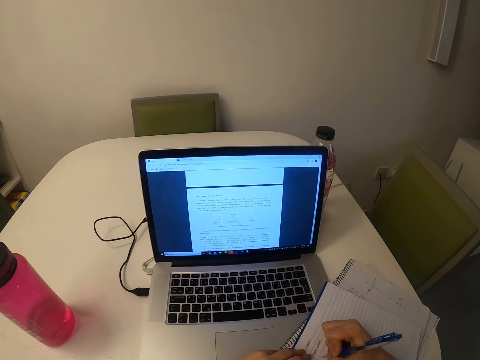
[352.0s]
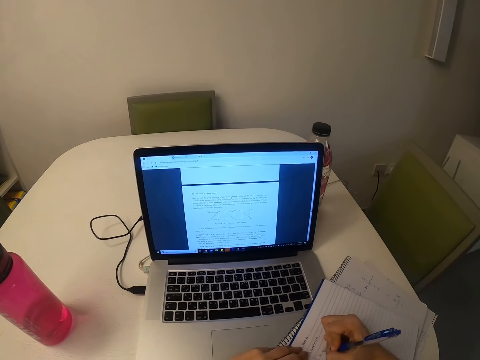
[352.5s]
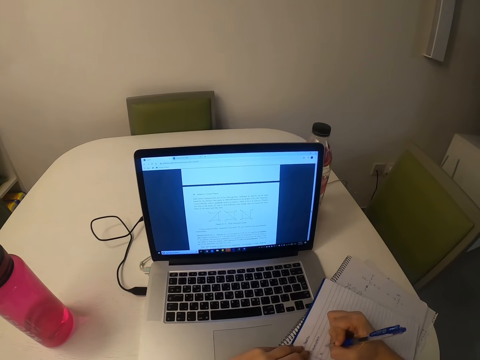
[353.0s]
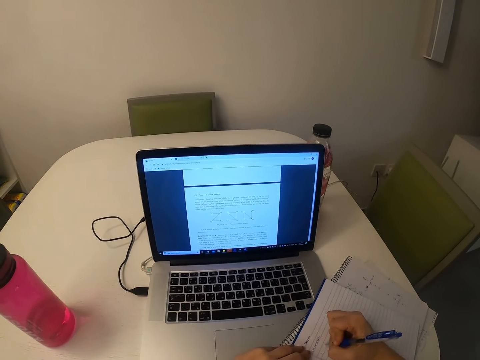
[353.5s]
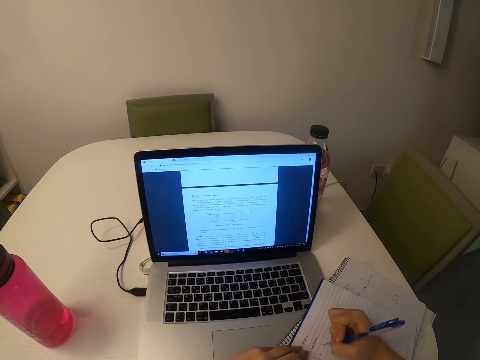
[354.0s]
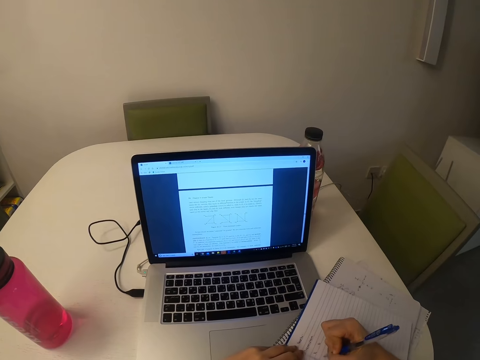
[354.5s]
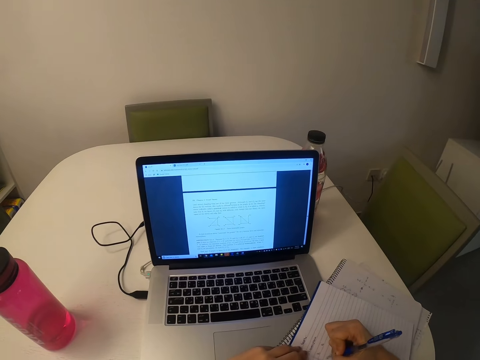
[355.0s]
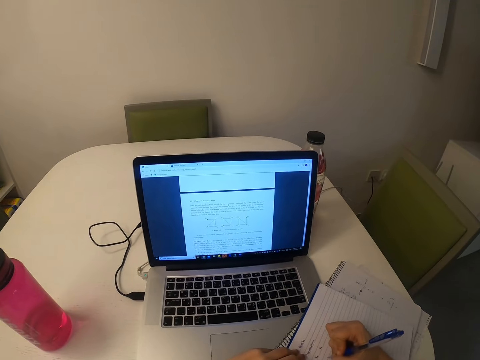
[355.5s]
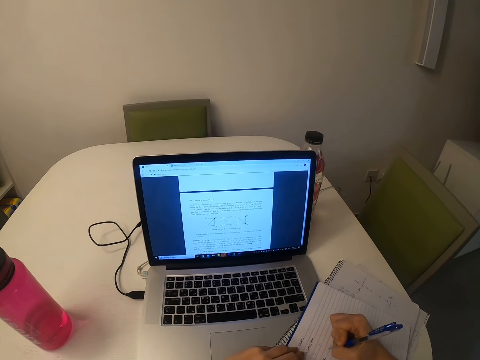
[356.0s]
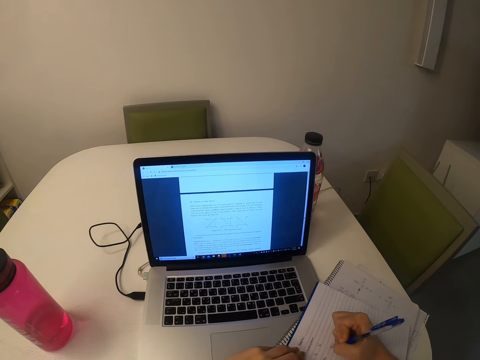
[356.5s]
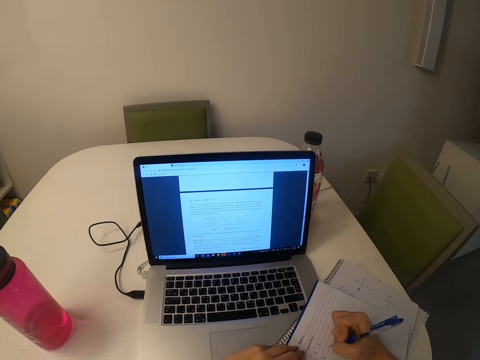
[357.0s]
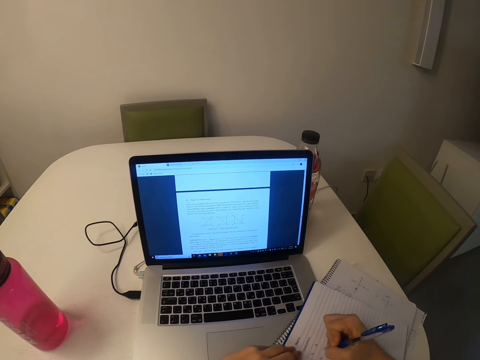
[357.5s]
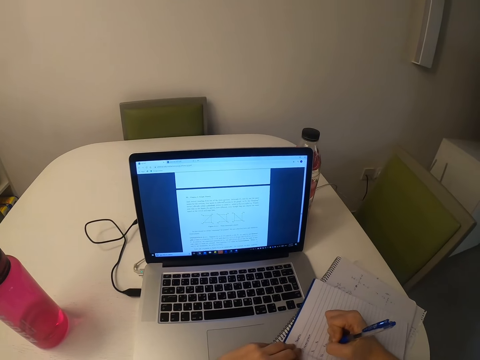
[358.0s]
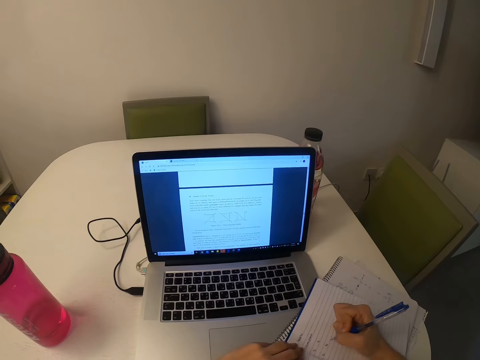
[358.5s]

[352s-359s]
The camera wearer writes.

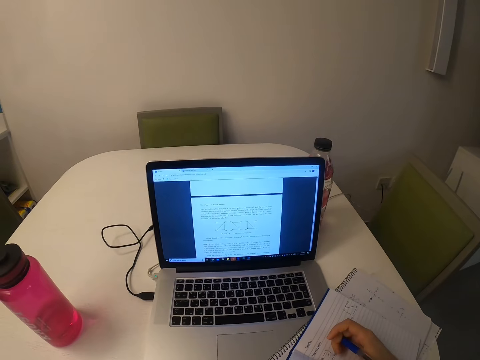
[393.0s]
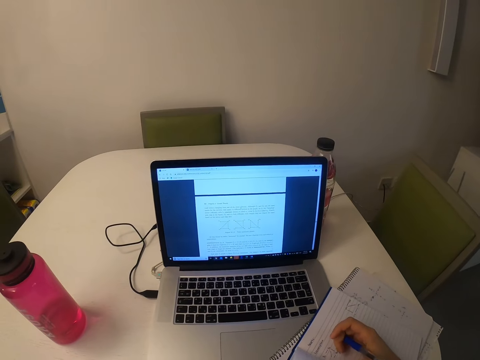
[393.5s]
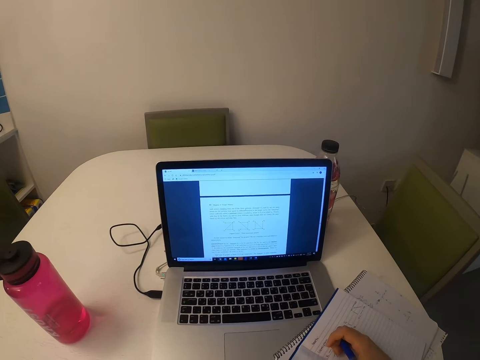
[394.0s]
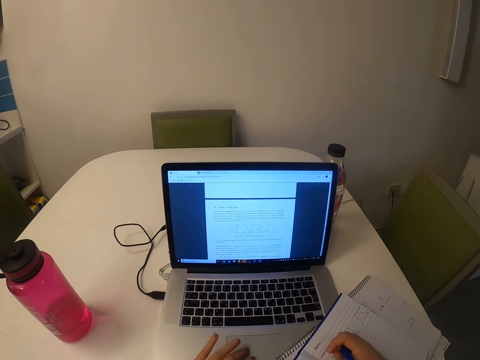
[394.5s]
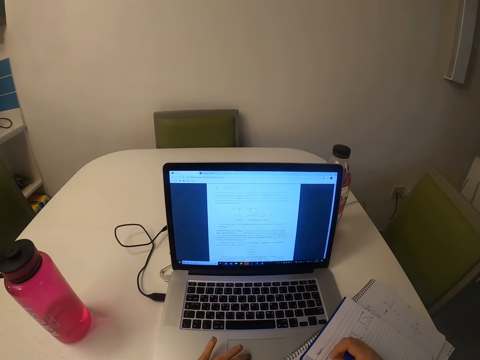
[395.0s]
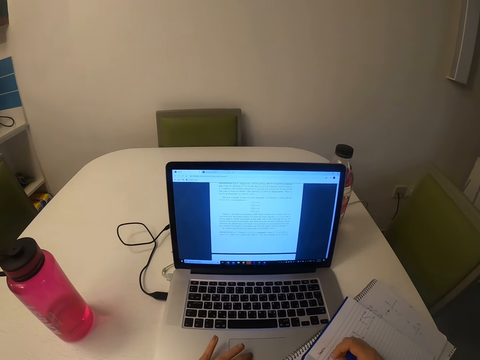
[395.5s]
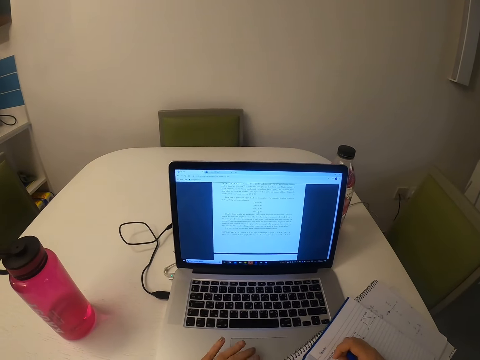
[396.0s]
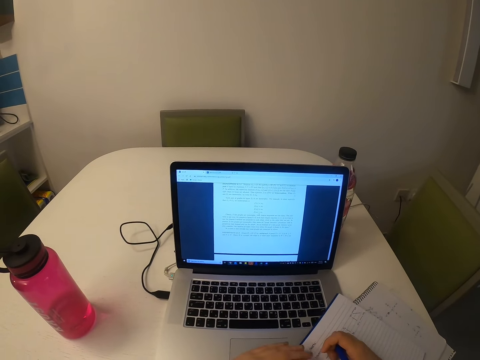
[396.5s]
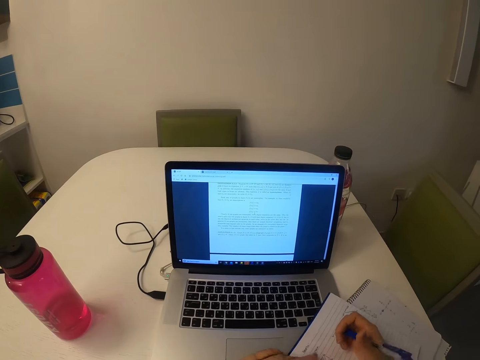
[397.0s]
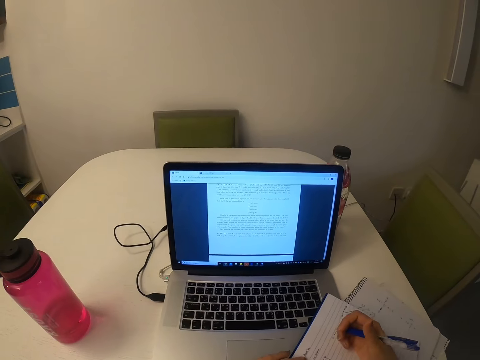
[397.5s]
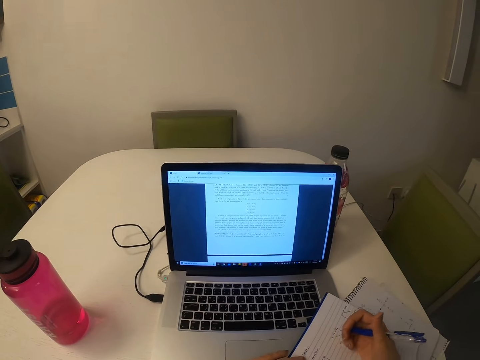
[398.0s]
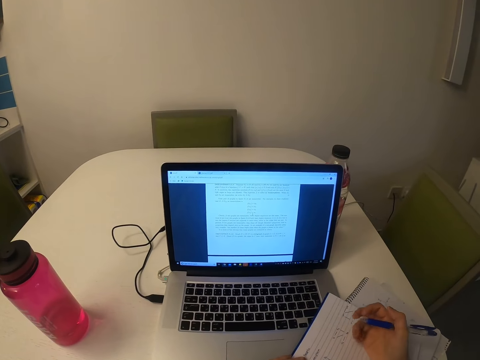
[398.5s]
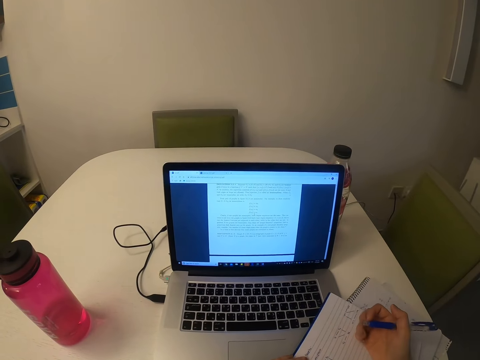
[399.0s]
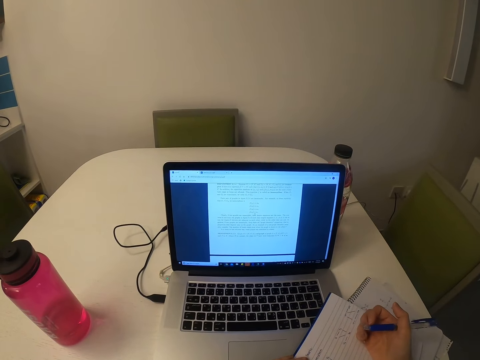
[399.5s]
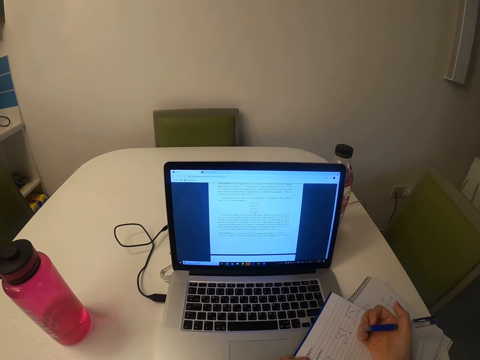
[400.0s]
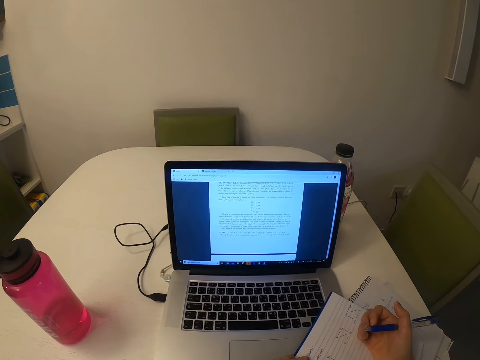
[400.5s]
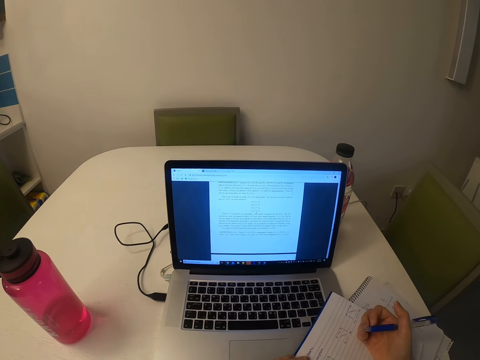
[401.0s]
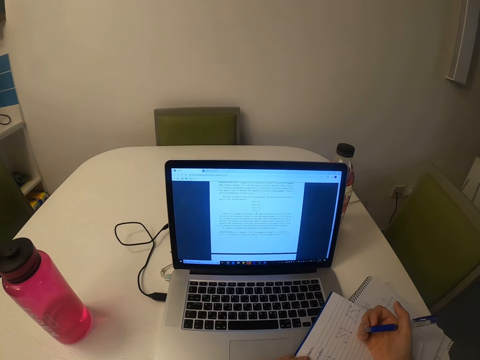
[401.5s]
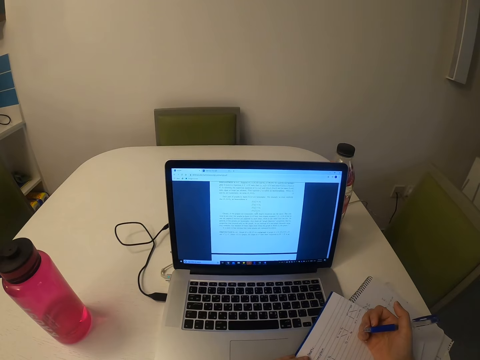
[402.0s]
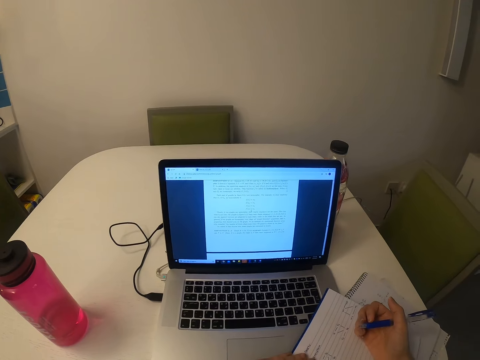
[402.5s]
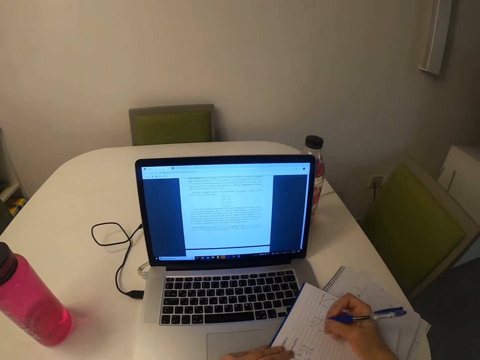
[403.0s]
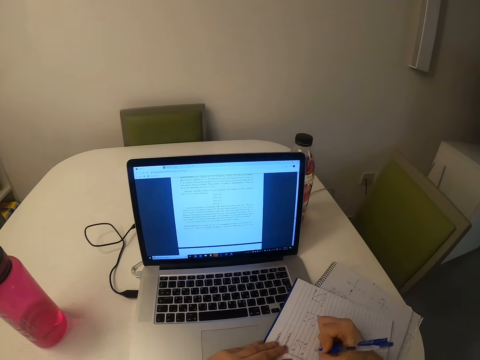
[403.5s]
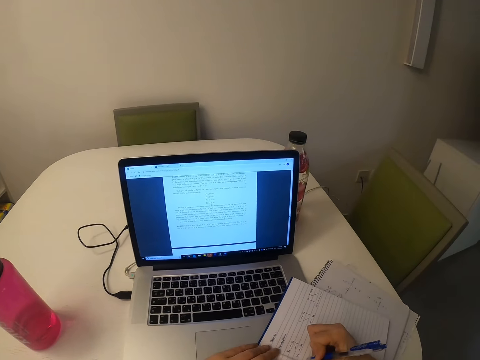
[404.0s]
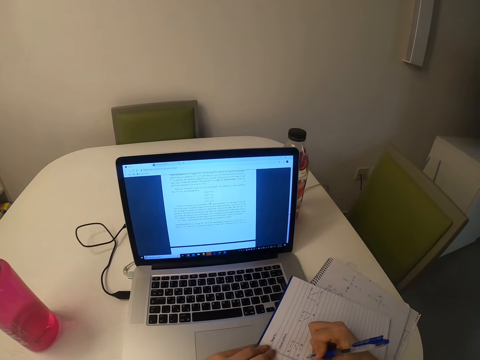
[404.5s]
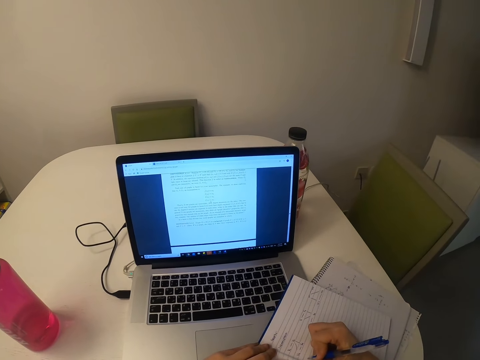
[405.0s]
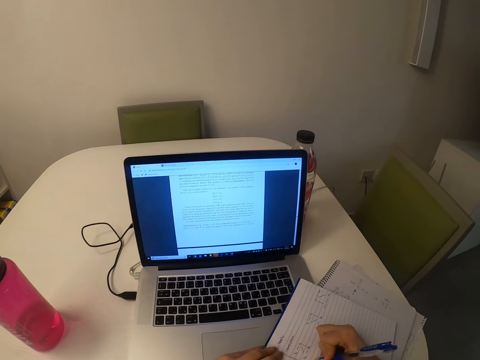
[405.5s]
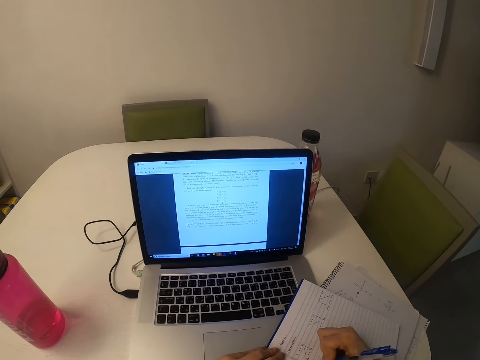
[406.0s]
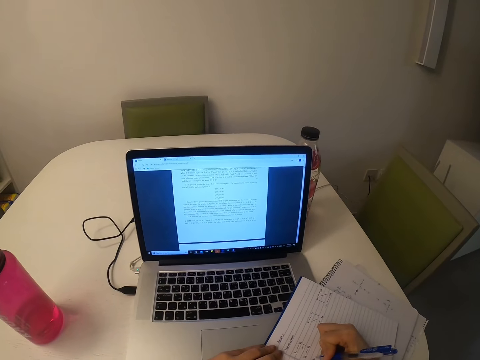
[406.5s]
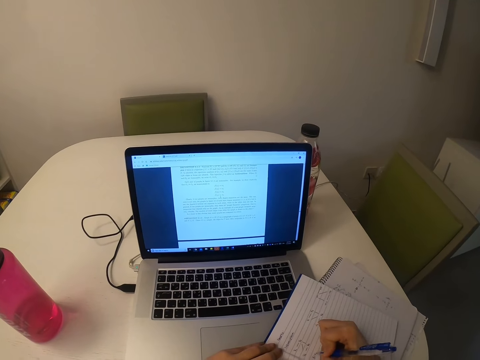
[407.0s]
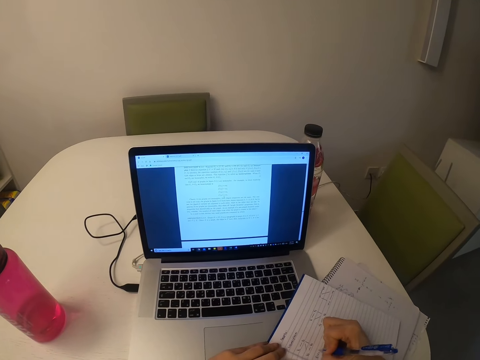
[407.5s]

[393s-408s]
The camera wearer operates the laptop. They write on the book.

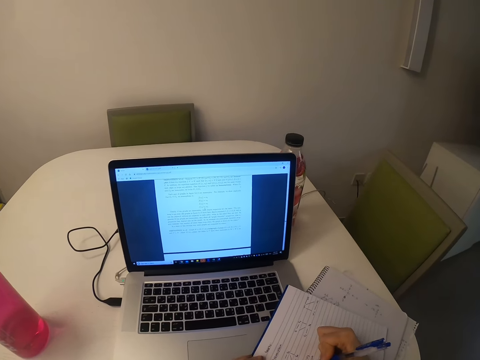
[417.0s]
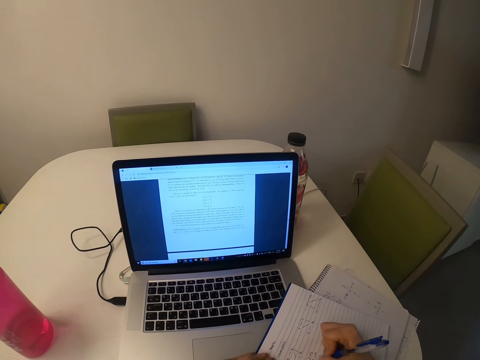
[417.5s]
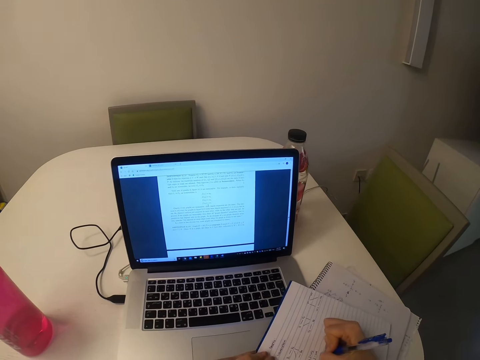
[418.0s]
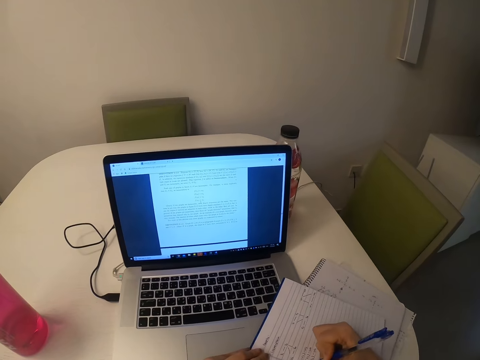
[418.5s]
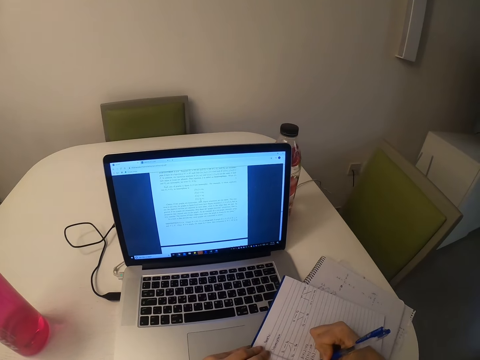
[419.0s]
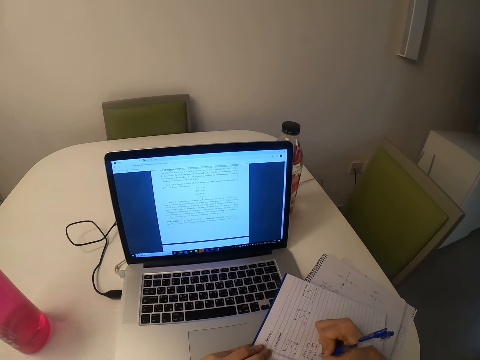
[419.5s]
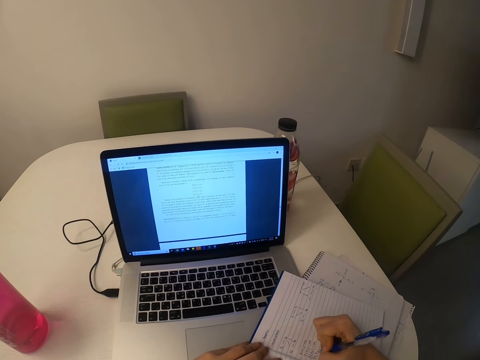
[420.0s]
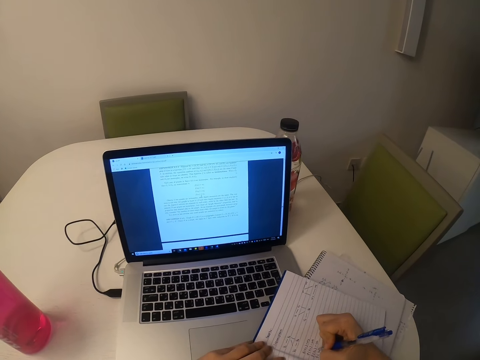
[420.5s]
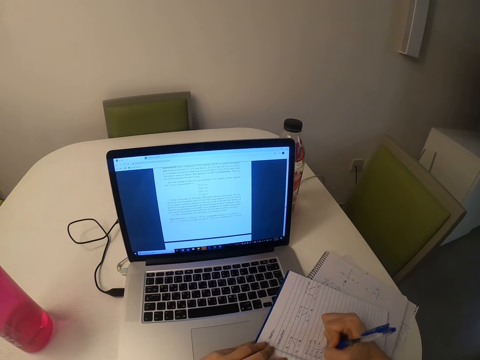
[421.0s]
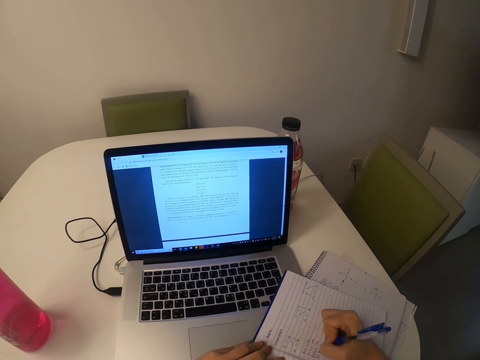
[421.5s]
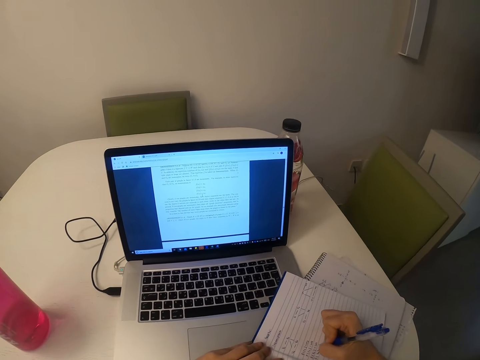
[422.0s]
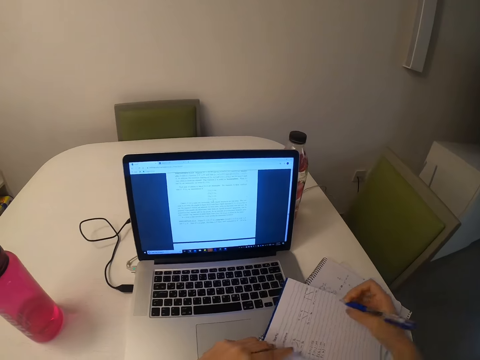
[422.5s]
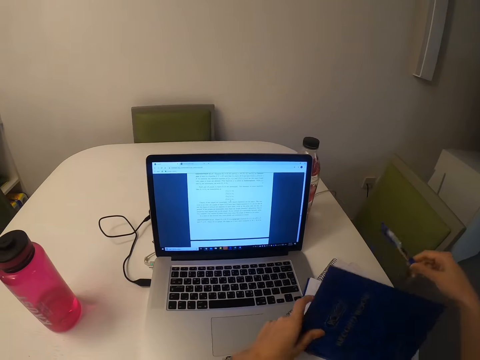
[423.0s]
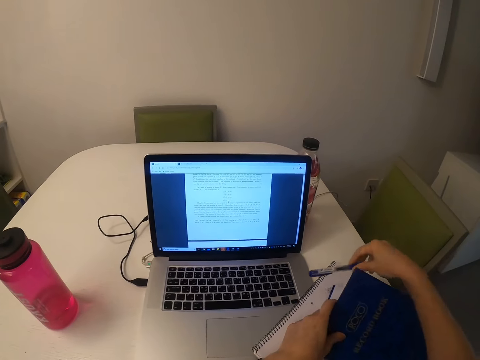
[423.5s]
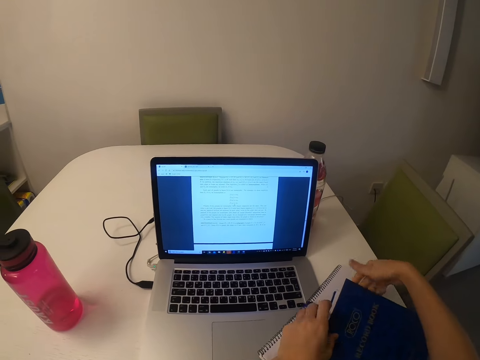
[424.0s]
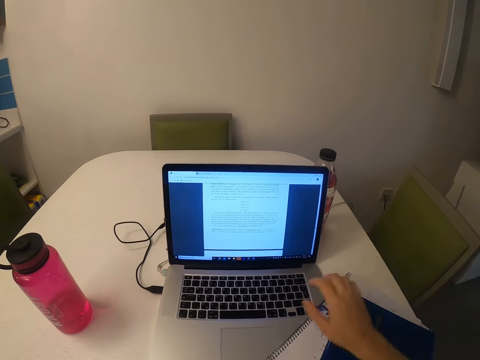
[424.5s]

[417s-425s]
The camera wearer closes the book. They put a pen in the book.
